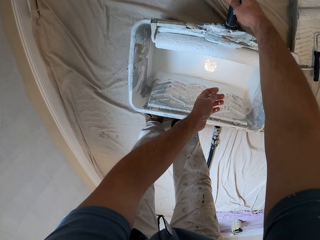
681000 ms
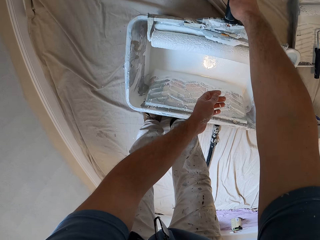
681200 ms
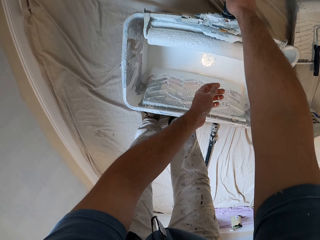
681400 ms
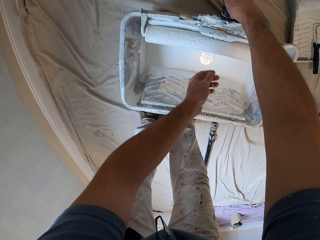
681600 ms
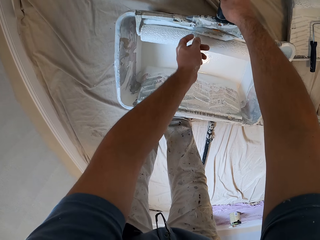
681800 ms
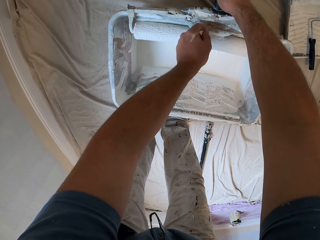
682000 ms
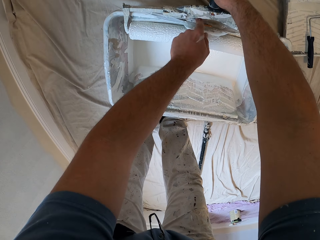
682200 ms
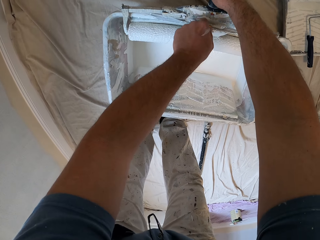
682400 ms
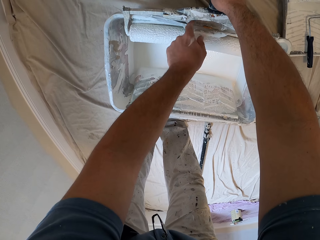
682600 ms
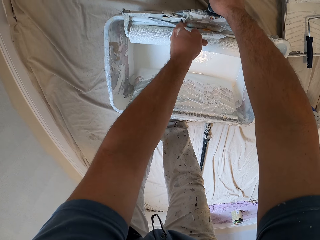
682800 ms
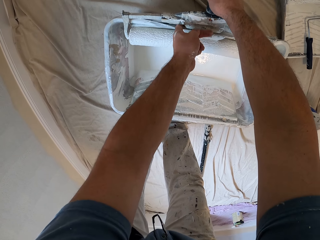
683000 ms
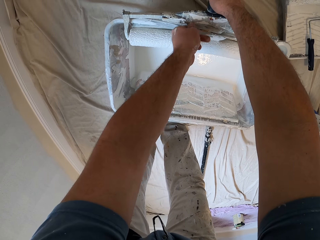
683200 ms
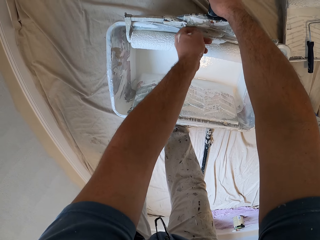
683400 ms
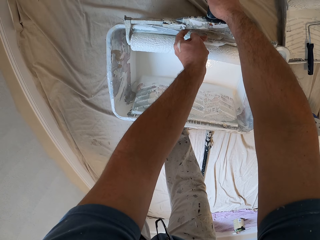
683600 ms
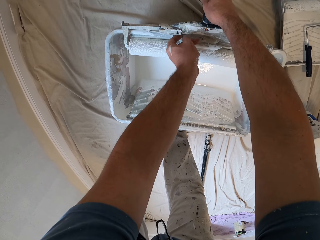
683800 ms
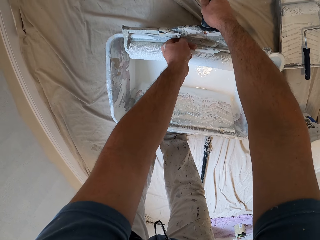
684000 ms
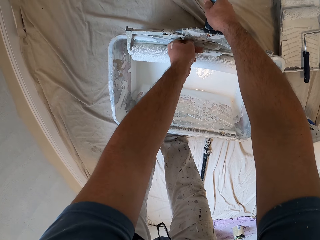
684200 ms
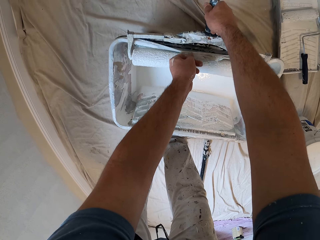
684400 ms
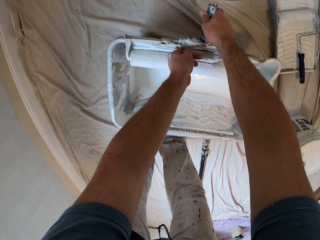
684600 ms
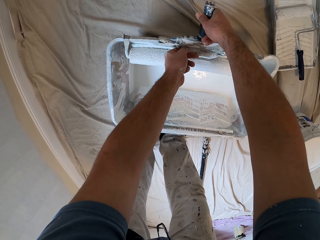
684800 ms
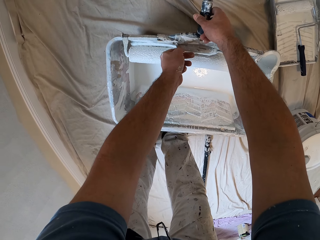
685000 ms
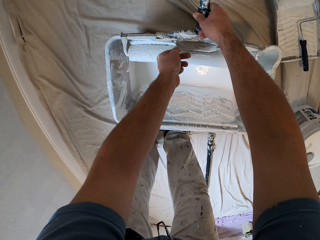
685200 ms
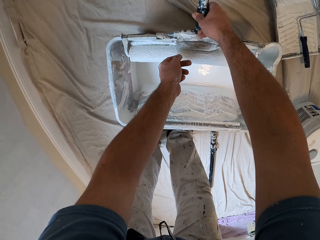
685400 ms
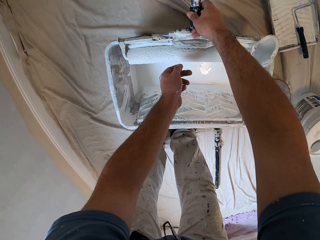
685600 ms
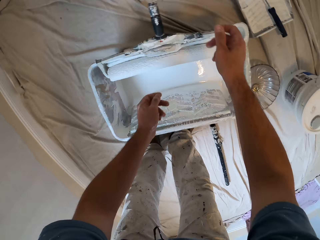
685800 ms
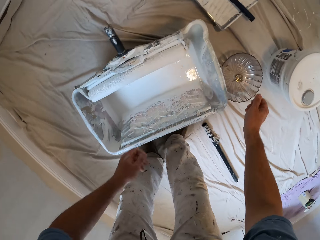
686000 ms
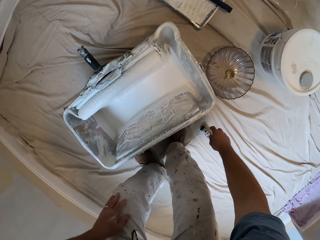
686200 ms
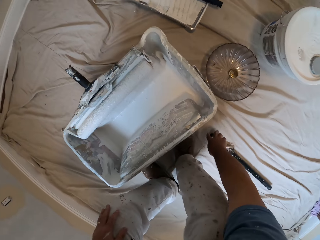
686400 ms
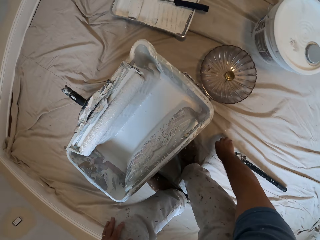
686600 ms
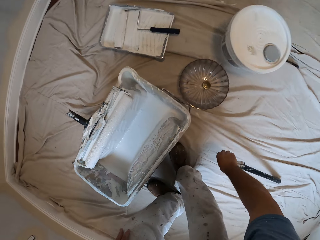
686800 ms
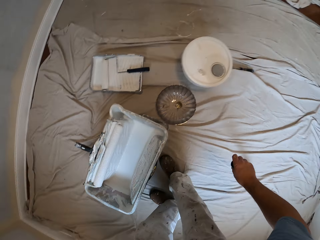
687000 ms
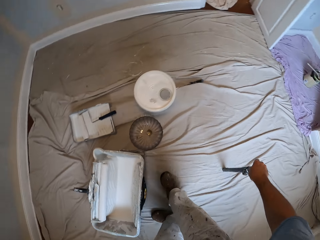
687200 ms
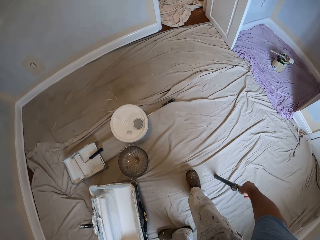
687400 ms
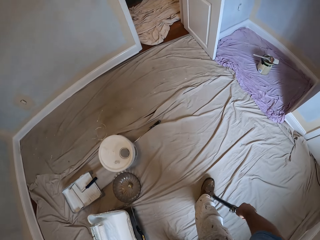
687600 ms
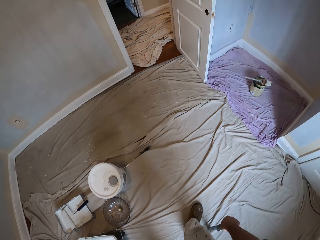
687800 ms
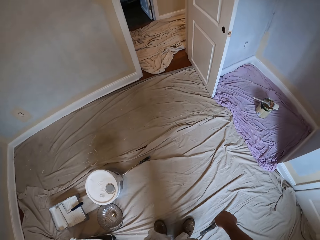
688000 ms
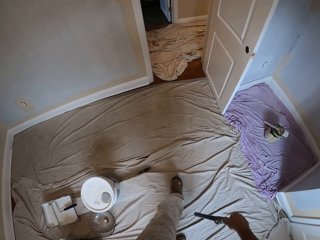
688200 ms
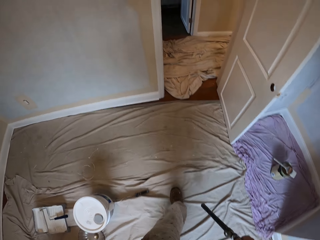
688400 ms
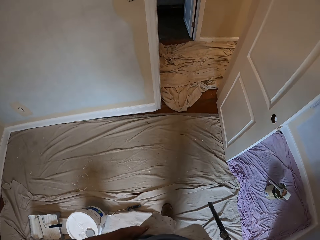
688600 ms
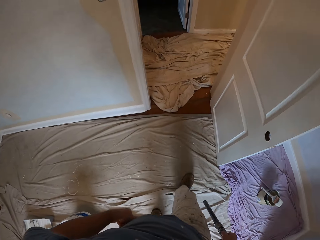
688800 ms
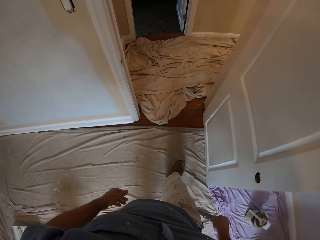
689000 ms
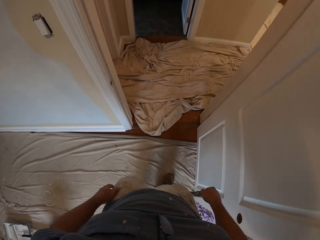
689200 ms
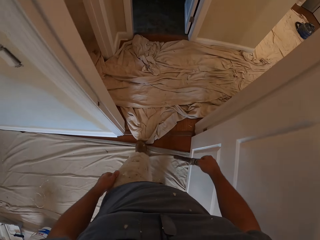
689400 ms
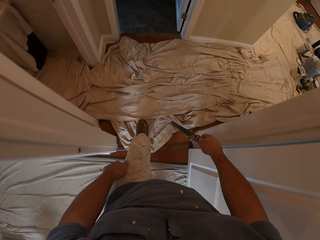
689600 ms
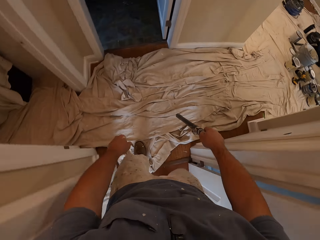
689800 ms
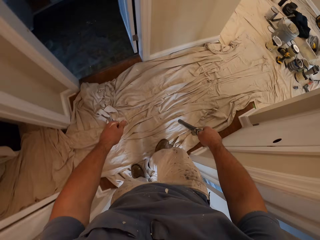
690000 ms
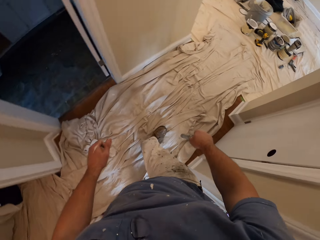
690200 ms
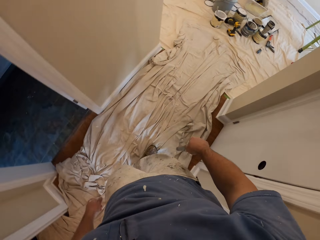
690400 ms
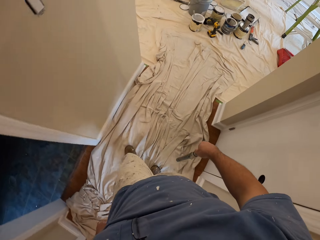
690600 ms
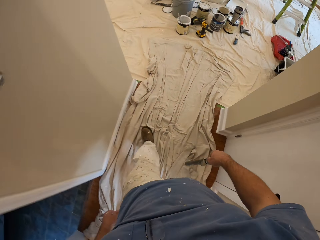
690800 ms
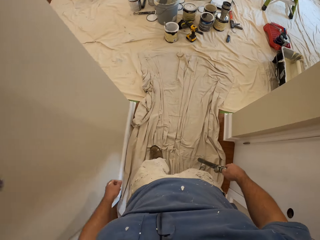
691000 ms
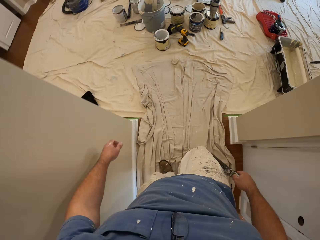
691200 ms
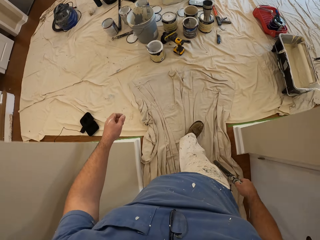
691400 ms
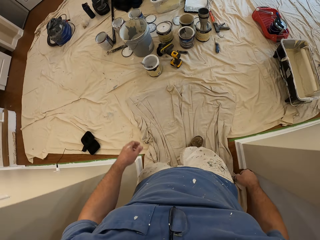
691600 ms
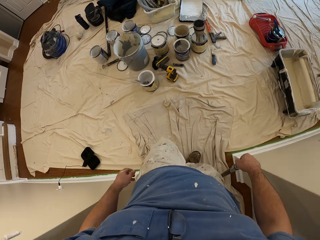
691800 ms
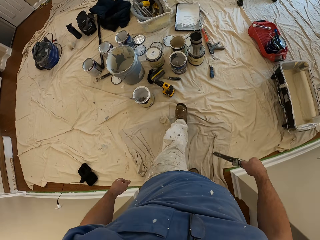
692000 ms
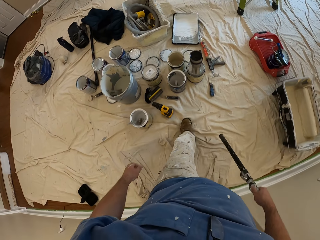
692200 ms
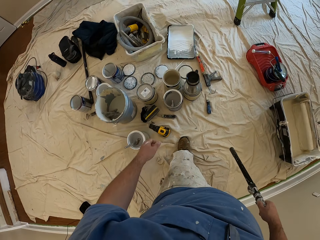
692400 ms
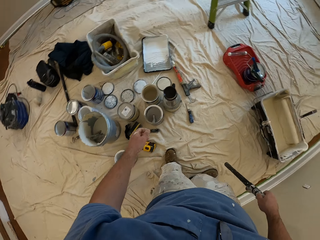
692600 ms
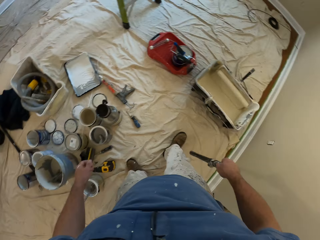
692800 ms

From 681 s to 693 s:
The camera wearer hangs the paint roller on the edge of the bucket. They pick up the painting roller handle from the floor. They walk to a different room.

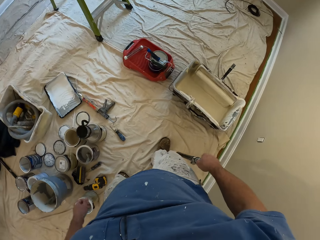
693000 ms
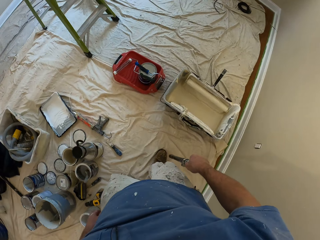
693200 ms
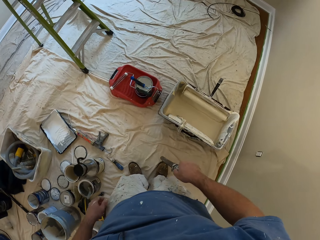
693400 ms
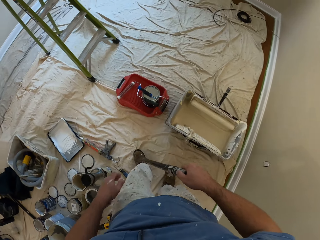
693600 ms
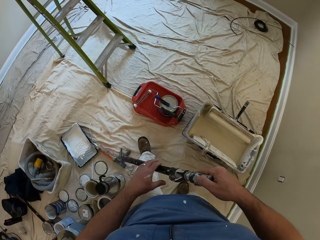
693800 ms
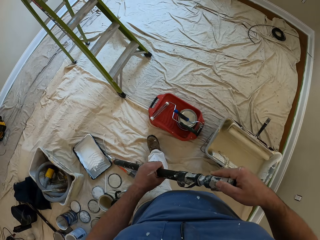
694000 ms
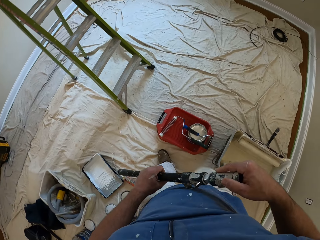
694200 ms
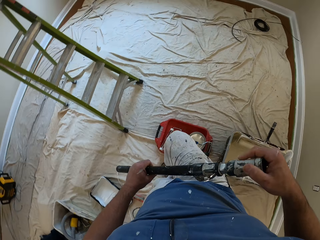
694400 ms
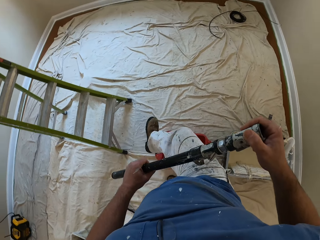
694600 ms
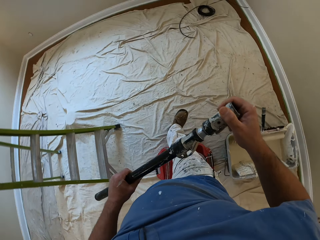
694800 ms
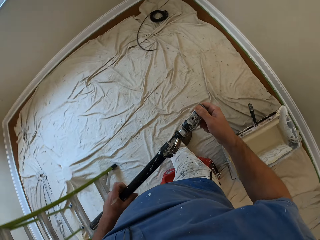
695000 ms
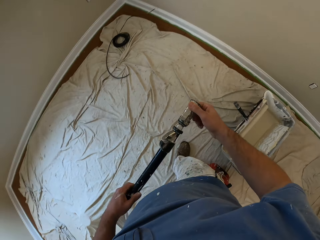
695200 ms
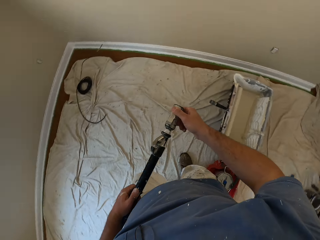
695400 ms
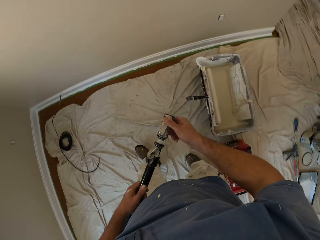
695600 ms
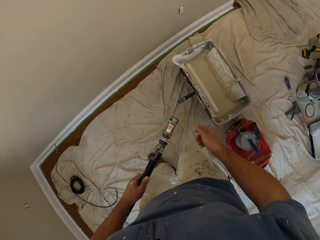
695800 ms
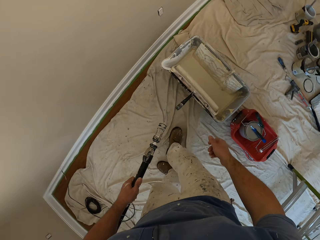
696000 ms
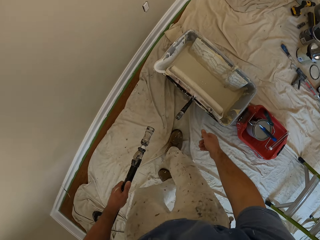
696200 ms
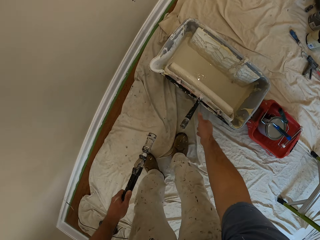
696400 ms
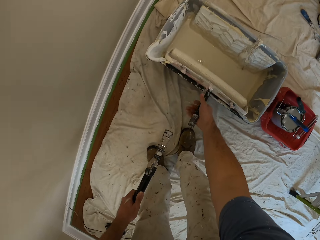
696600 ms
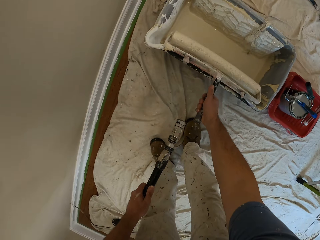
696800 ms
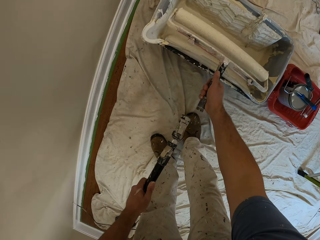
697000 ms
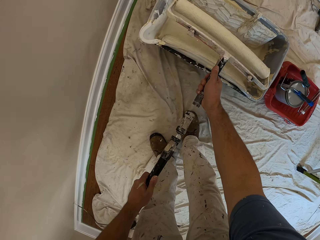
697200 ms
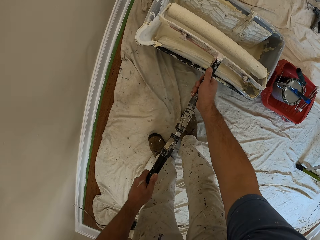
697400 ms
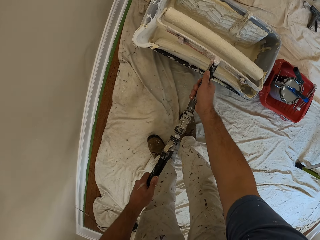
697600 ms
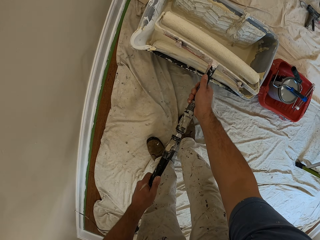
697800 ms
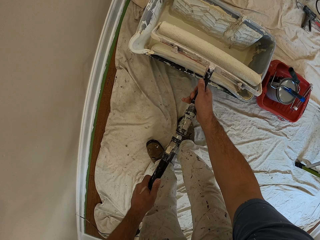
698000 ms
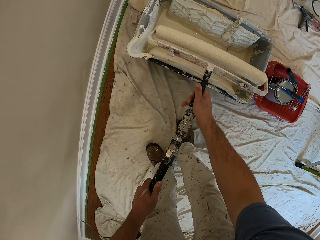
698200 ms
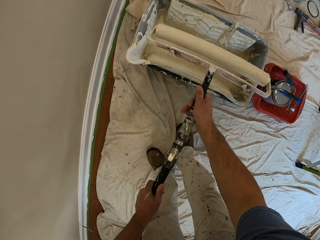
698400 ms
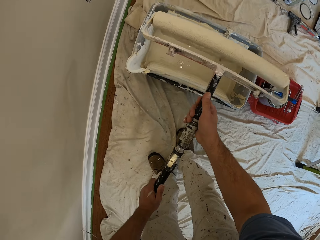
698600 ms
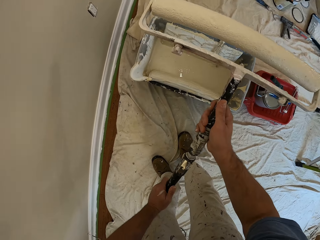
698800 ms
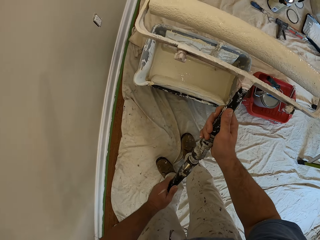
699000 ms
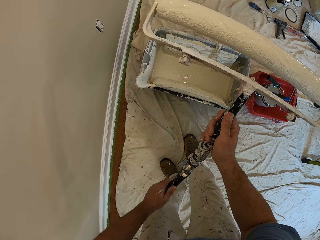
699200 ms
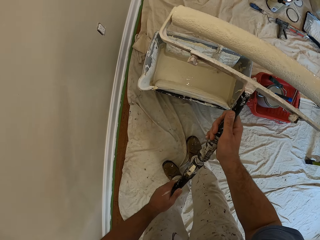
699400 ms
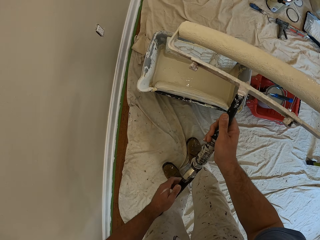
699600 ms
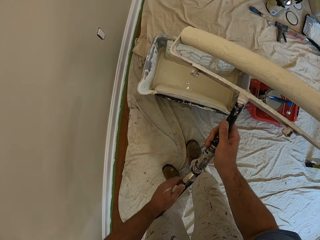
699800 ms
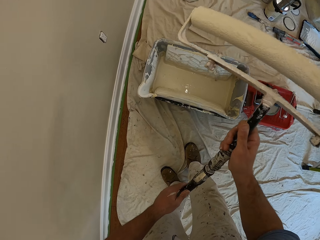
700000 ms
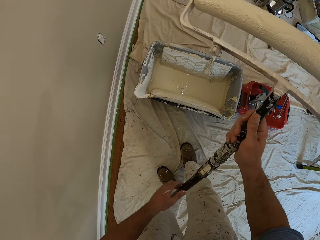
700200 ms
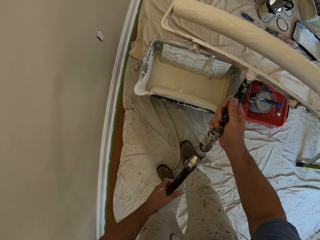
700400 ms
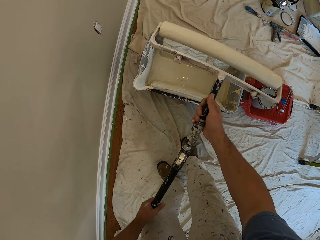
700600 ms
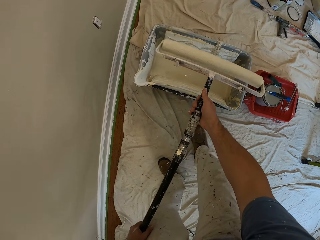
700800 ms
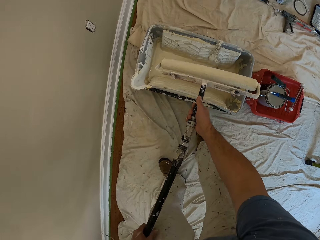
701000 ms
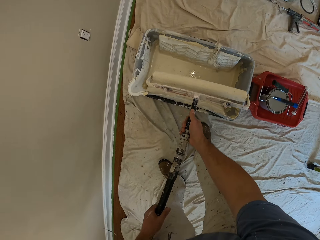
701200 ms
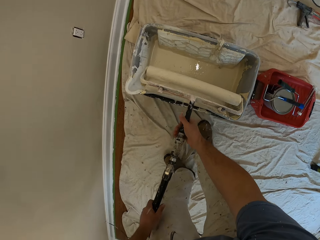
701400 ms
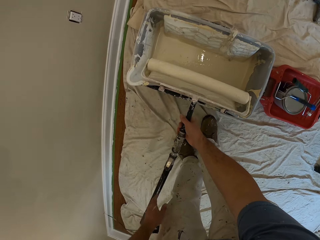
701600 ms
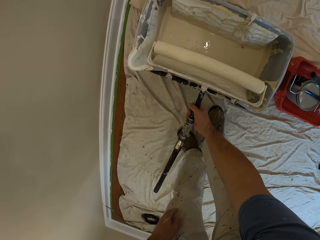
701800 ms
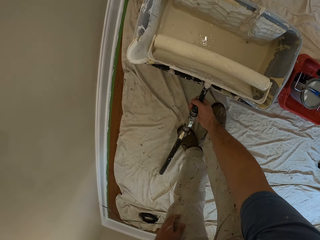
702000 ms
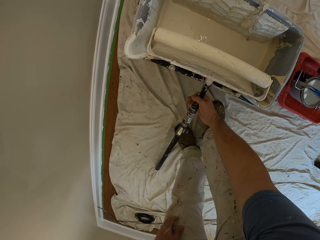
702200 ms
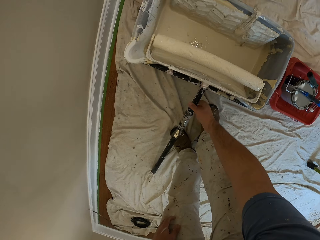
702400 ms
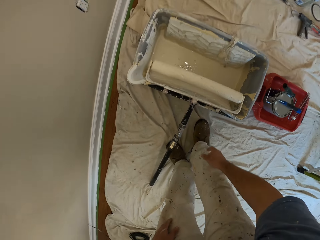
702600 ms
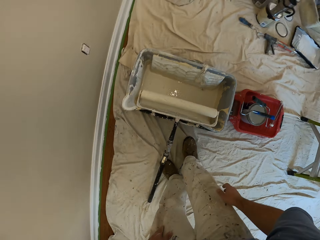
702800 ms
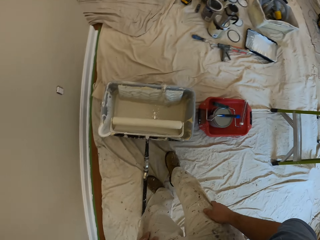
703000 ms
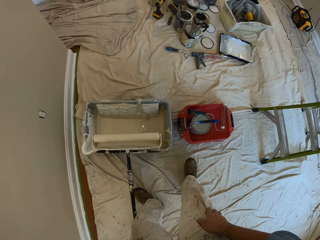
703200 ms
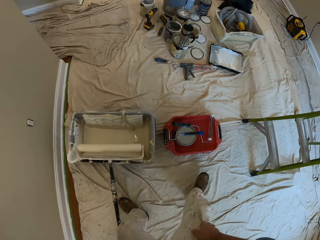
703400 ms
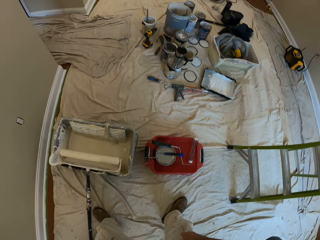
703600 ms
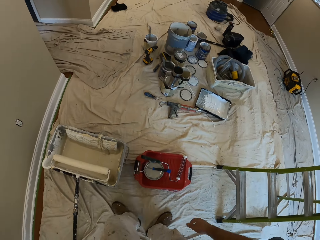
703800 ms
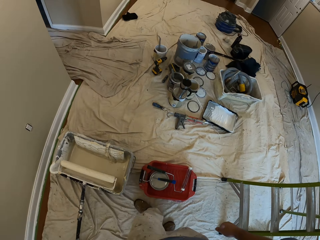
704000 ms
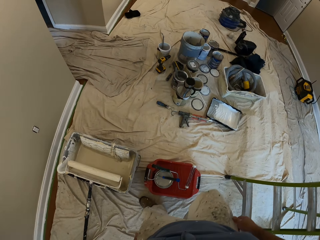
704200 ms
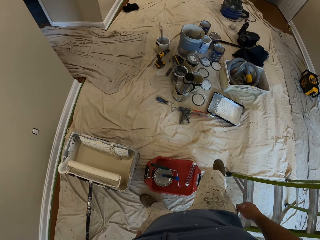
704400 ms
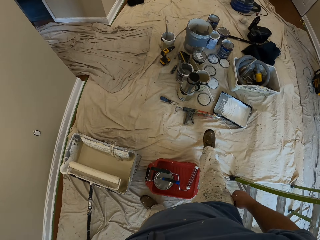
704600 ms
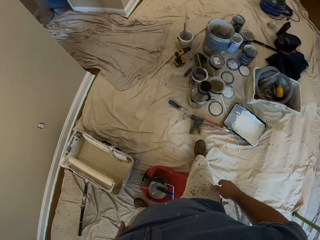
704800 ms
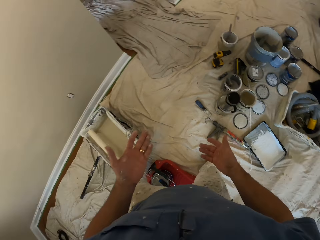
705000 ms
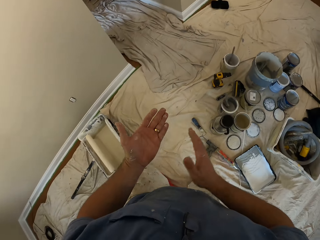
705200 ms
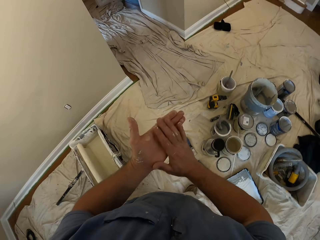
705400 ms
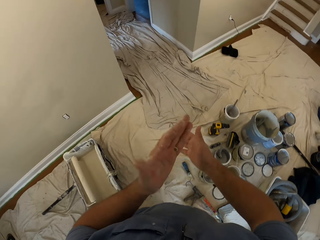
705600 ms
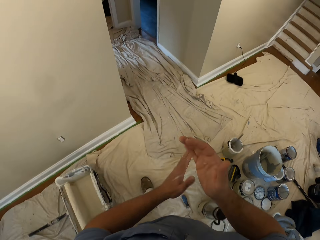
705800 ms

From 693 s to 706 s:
The camera wearer attaches the handle to another paint roller. He hangs the paint roller on the edge of the bucket. He moves around the house. He rubs his hands on each other.
